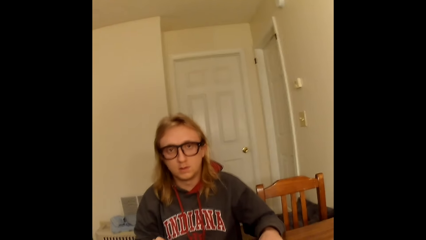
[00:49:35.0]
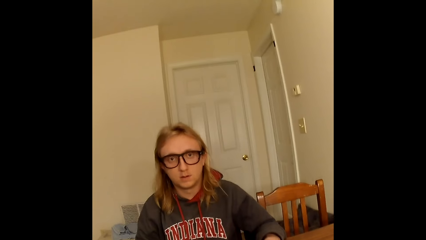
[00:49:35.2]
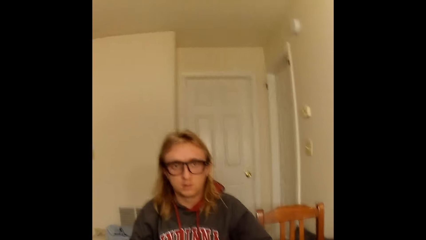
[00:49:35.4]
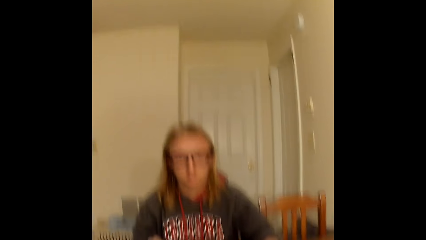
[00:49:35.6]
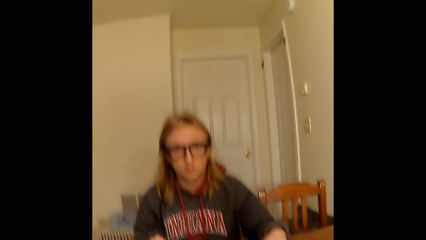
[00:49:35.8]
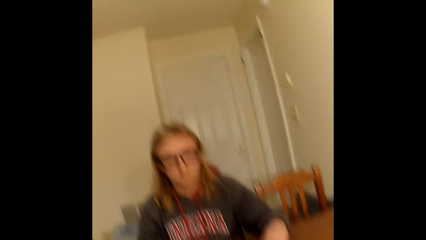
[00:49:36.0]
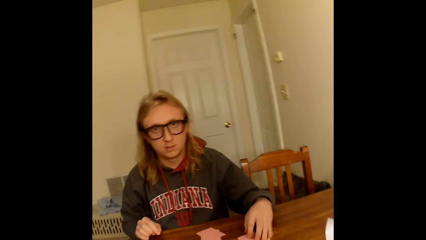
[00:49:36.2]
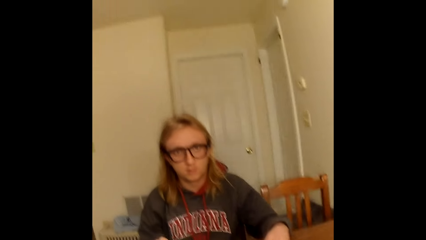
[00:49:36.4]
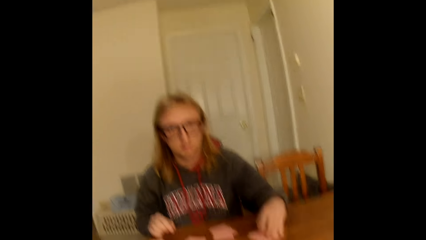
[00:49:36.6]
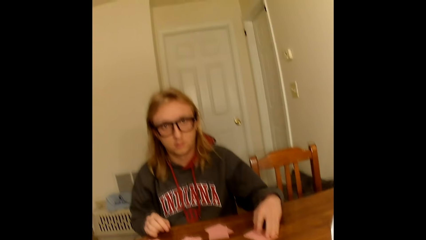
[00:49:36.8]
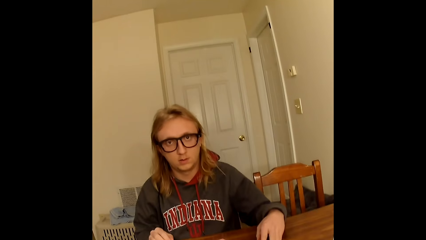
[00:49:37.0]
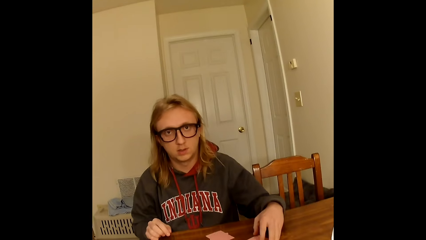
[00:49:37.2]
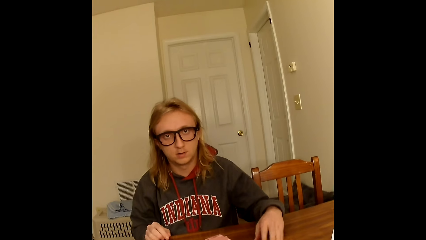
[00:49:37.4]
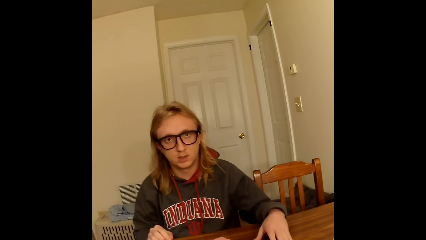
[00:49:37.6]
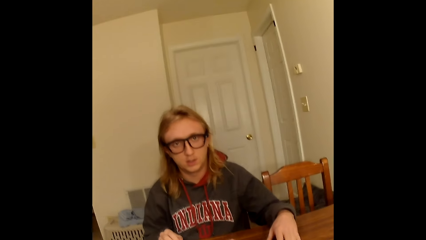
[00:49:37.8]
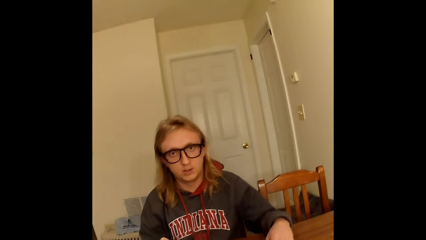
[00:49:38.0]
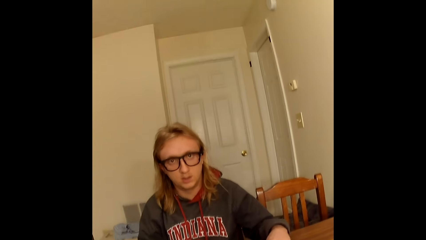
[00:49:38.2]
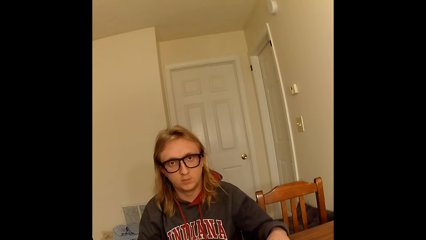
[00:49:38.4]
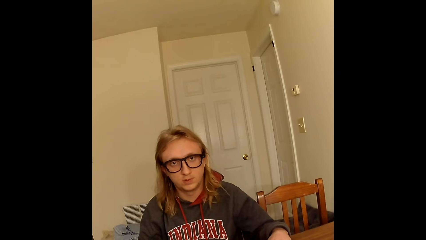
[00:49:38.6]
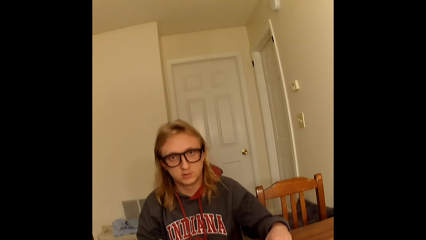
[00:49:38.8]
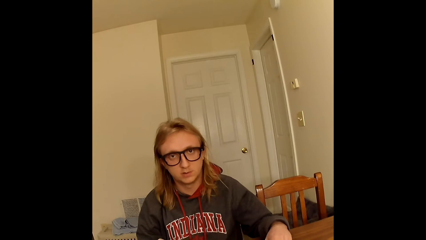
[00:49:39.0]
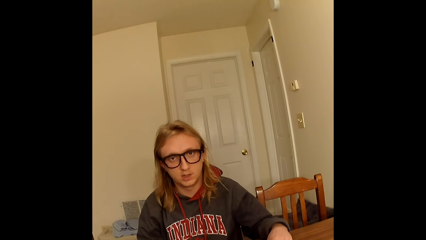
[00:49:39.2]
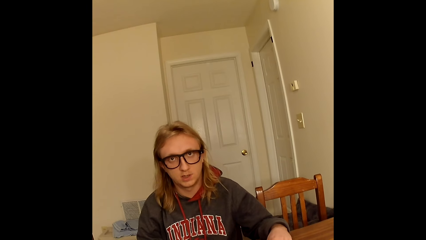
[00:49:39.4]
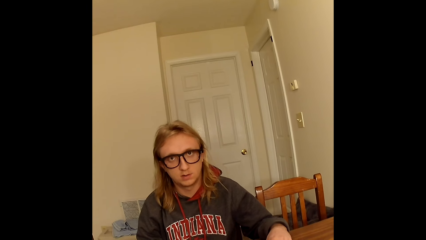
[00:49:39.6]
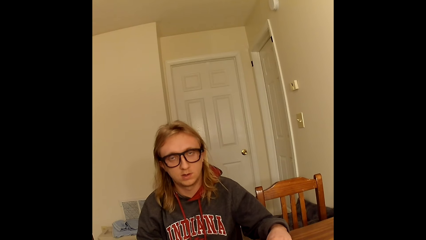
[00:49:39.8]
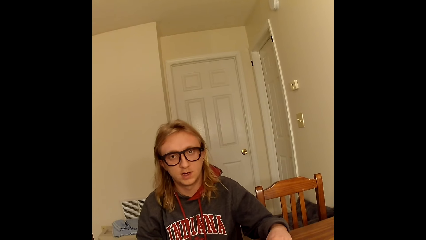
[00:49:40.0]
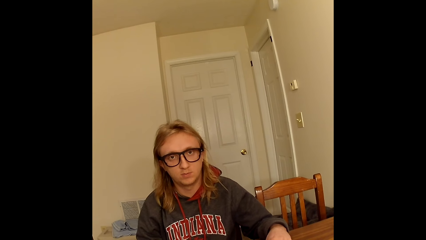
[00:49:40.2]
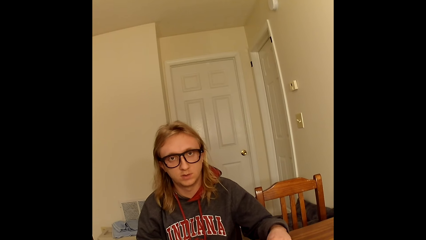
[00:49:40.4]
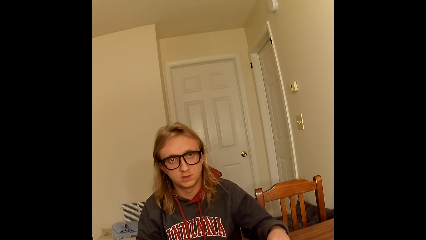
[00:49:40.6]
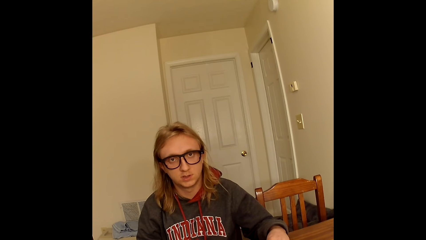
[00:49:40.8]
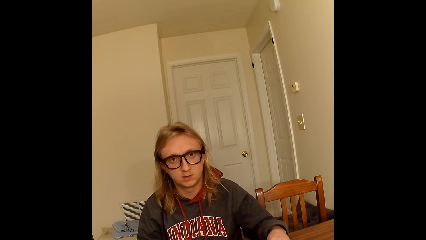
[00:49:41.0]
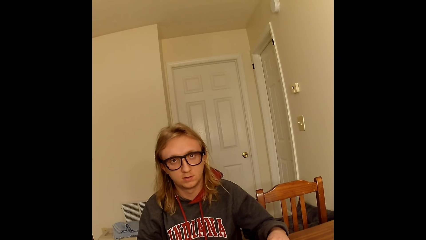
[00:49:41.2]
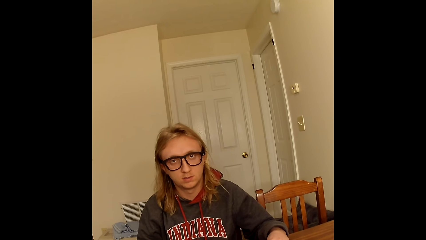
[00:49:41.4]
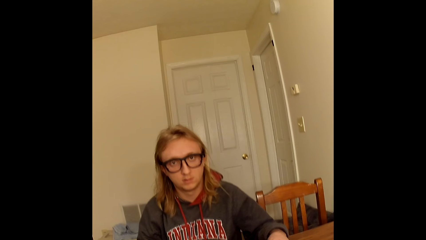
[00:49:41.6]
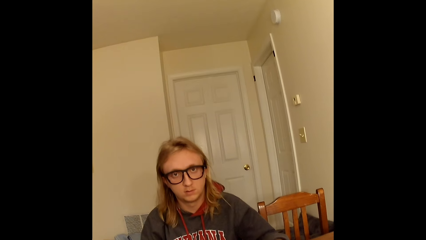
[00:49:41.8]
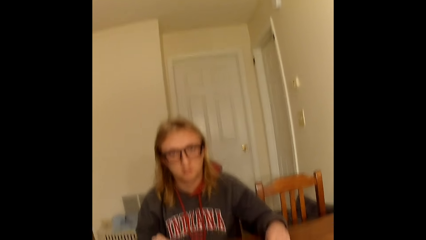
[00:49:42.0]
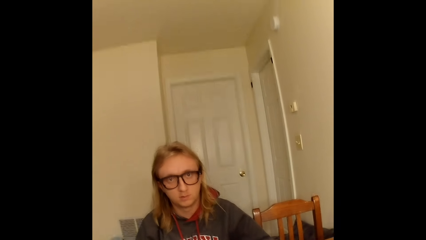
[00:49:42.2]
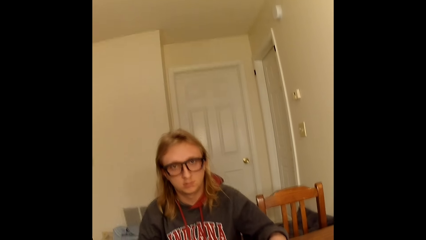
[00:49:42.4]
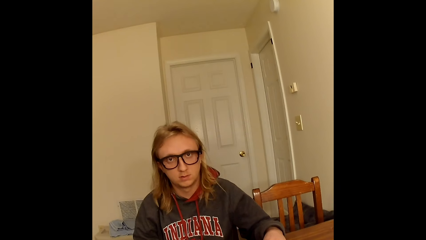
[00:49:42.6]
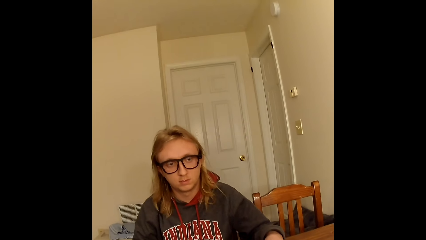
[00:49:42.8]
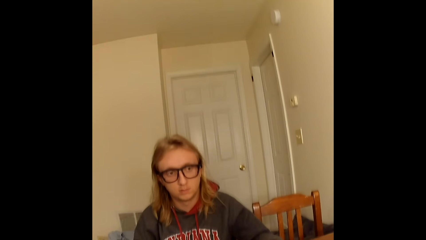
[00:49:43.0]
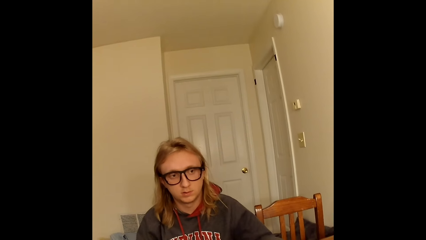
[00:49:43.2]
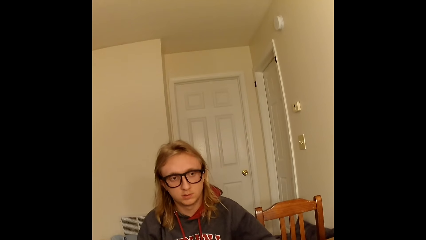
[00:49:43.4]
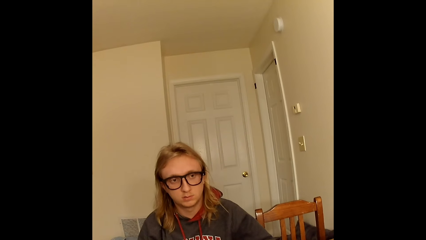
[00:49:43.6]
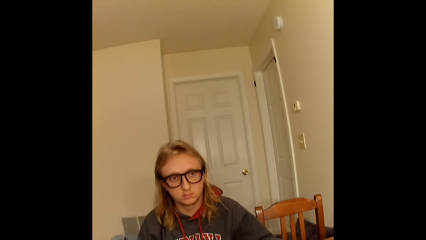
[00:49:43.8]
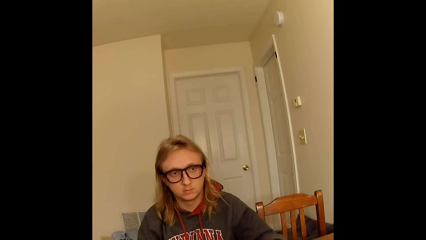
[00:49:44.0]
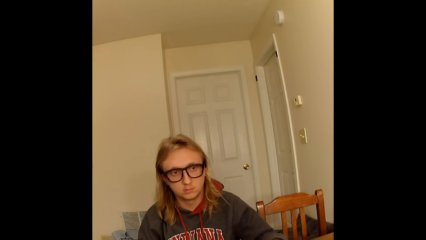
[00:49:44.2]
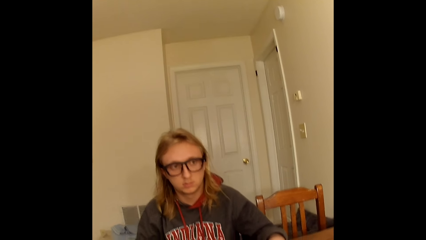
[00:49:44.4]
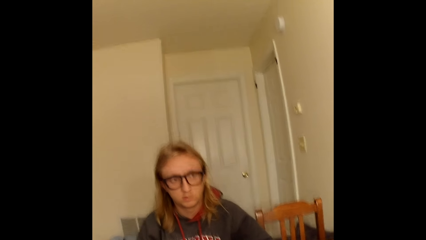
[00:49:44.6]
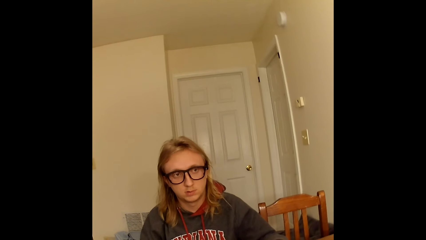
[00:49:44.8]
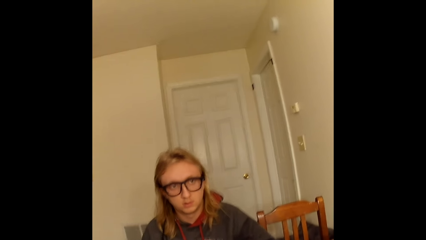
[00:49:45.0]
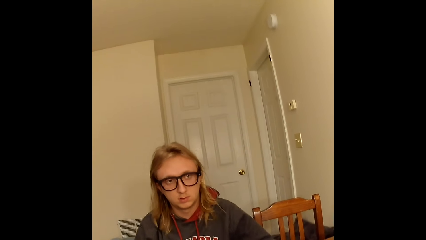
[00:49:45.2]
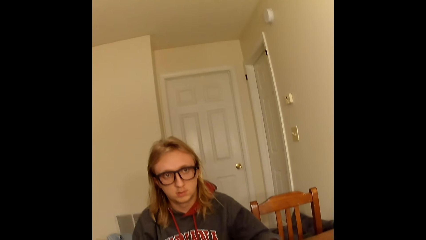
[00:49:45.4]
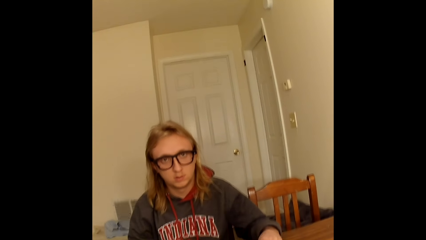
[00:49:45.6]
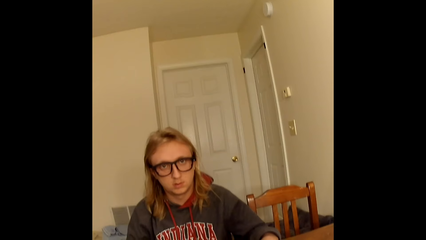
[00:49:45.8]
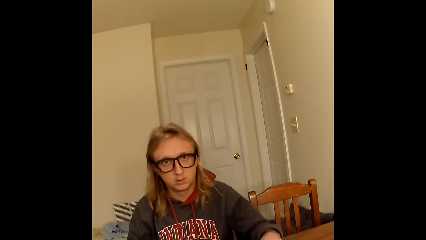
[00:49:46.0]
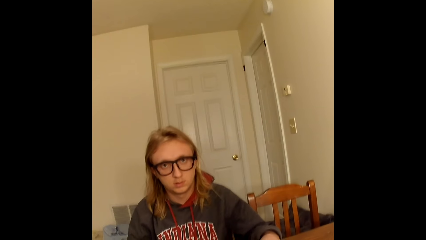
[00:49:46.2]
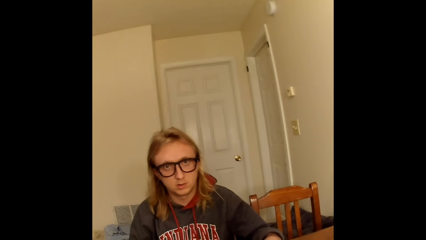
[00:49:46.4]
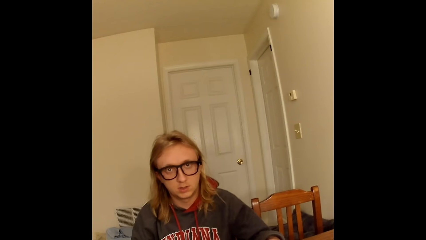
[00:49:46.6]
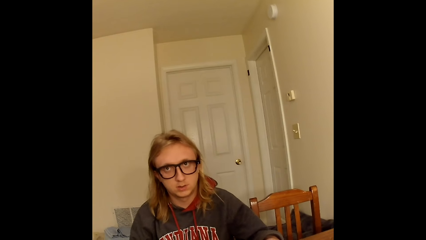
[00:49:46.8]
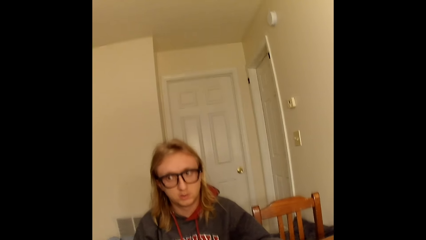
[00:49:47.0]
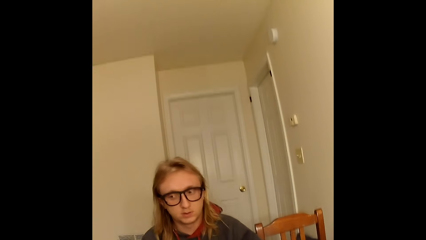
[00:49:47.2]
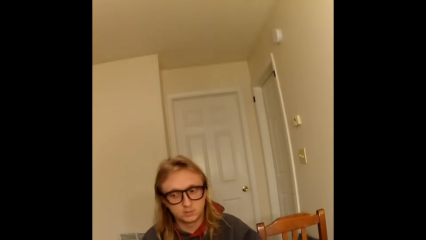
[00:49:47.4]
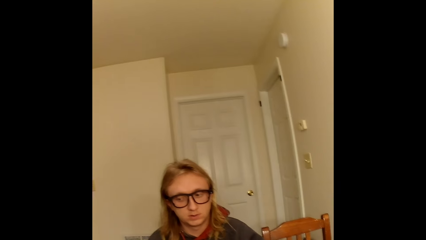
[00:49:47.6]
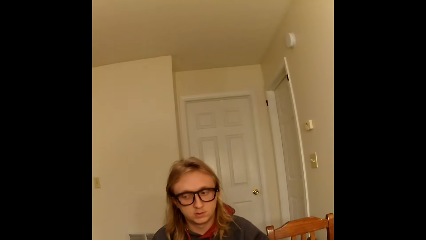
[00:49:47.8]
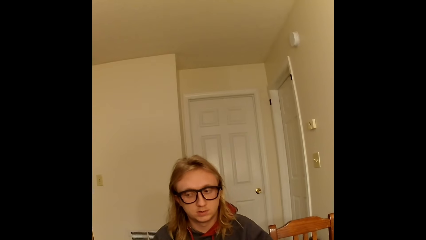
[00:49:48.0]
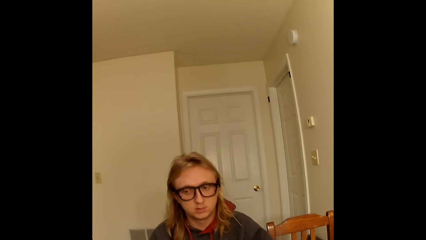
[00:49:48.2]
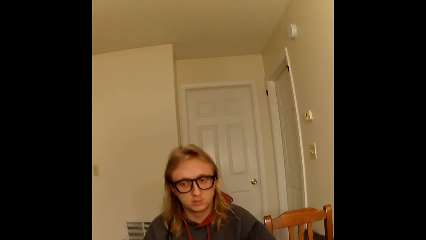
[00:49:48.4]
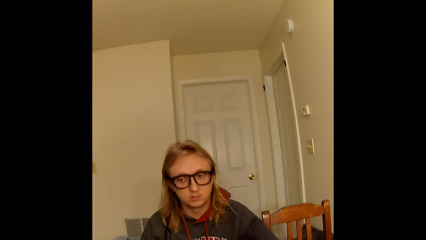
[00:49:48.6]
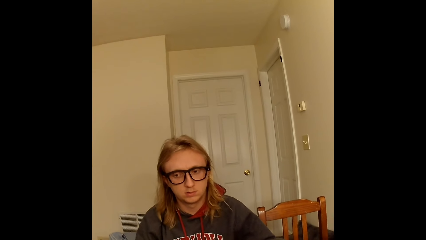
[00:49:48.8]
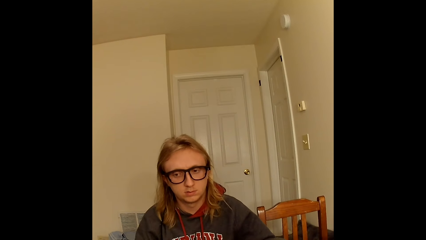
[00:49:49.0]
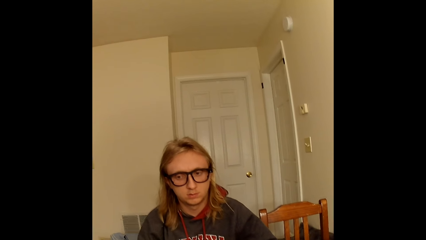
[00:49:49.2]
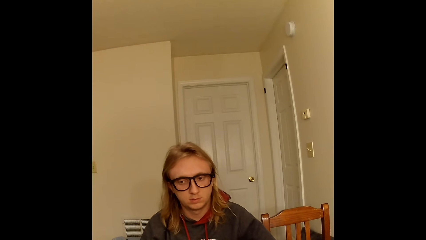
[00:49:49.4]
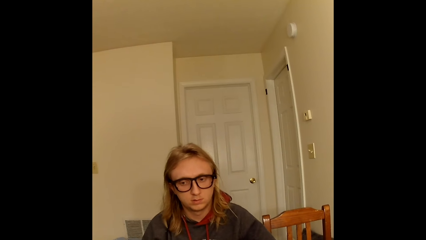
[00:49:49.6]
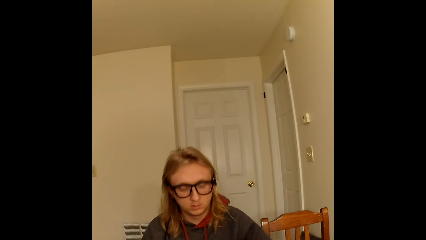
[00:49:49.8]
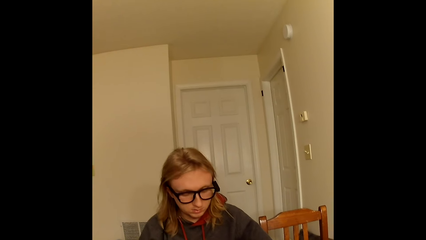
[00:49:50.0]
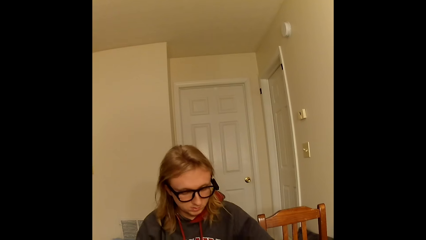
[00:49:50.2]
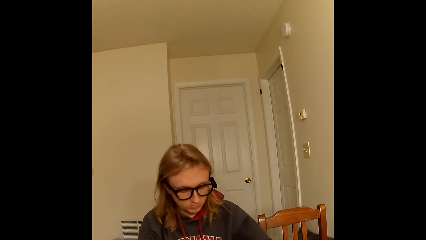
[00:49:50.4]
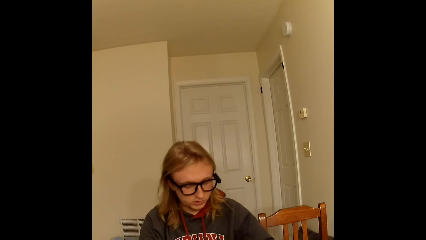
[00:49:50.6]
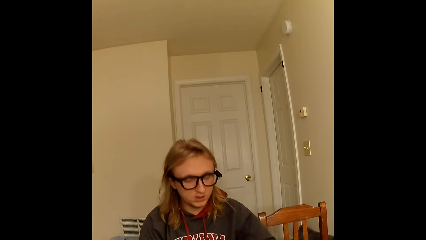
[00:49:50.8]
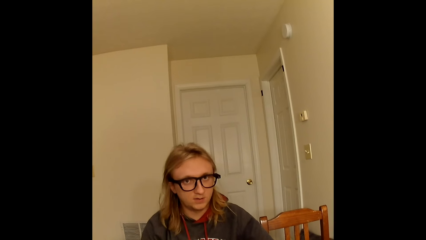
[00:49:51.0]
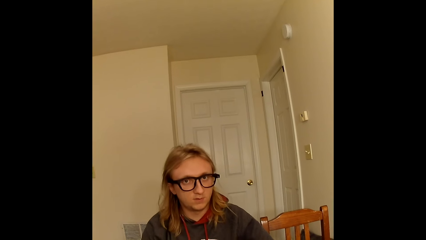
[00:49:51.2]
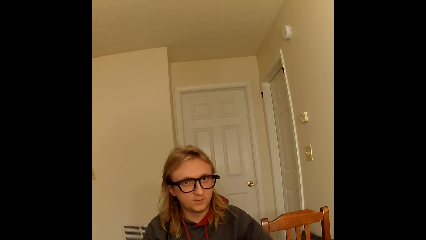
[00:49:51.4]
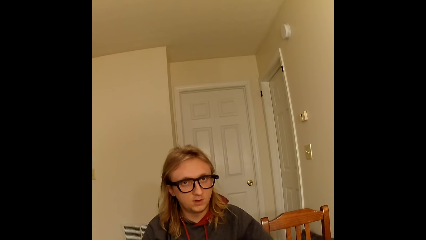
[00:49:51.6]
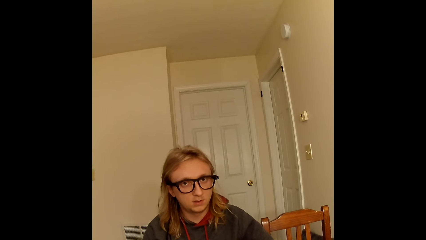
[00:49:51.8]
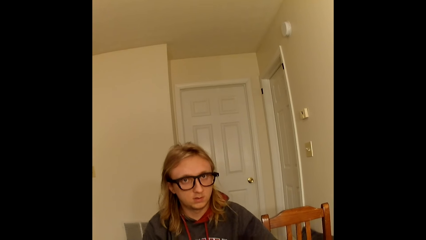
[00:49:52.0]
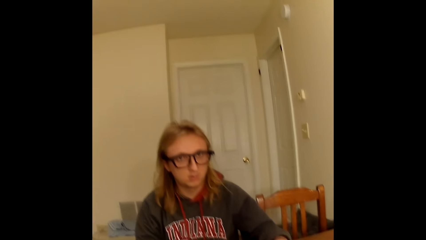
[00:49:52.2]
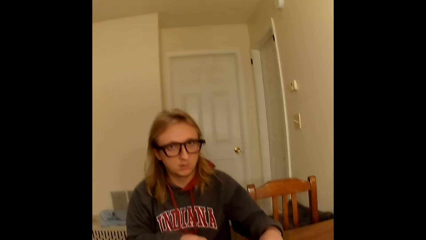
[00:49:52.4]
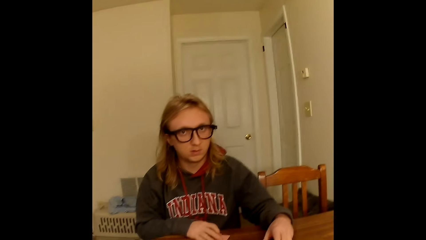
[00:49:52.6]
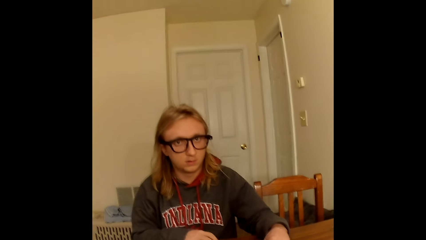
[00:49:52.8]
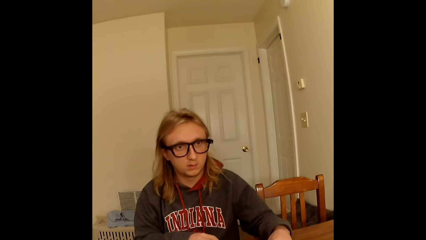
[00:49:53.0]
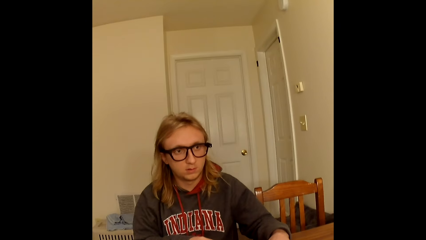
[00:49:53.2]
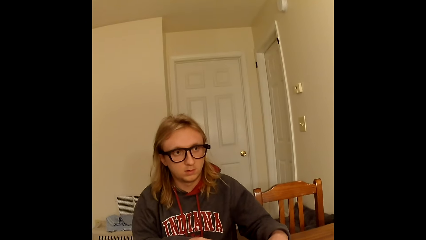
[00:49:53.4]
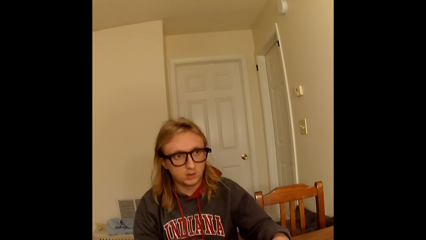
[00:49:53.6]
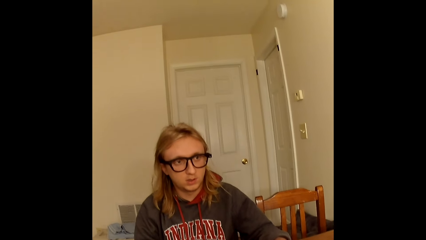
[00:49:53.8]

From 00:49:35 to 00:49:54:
The camera wearer converses with a man. The man touches the face down playing cards on the table with his left hand. He stares at the cards.
